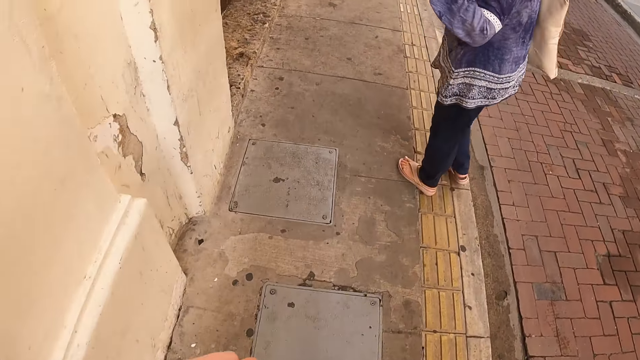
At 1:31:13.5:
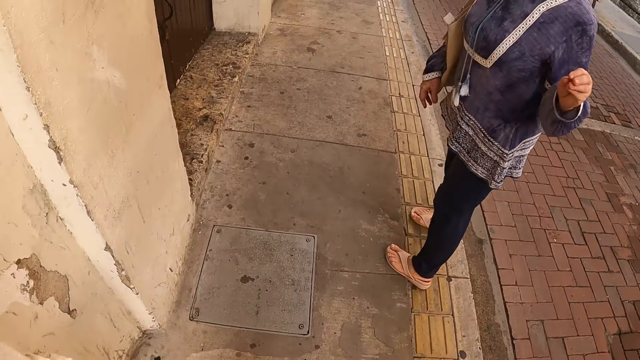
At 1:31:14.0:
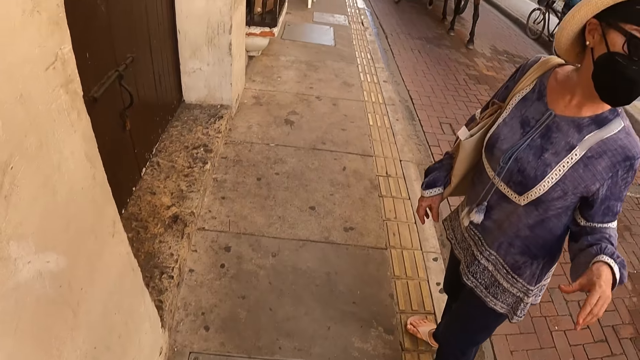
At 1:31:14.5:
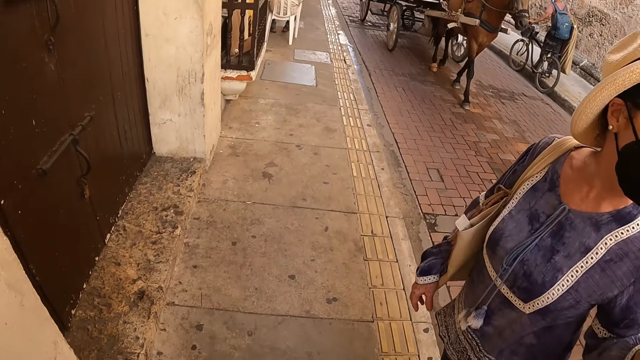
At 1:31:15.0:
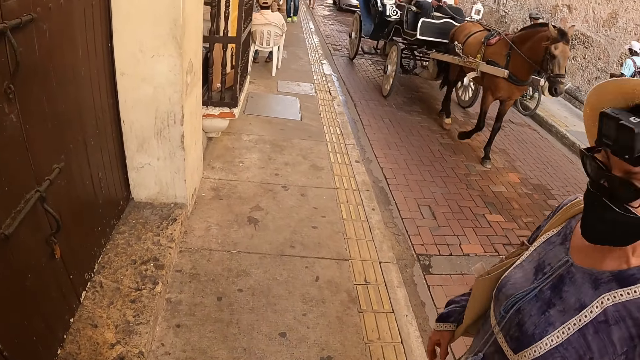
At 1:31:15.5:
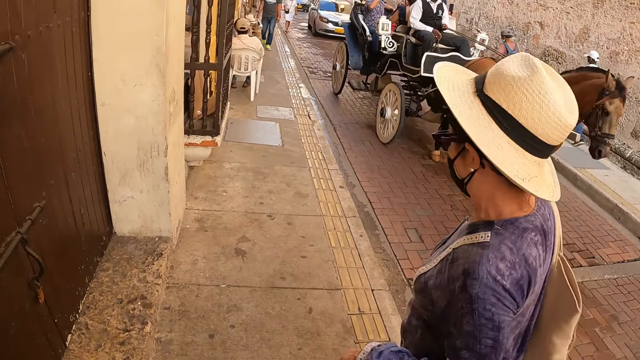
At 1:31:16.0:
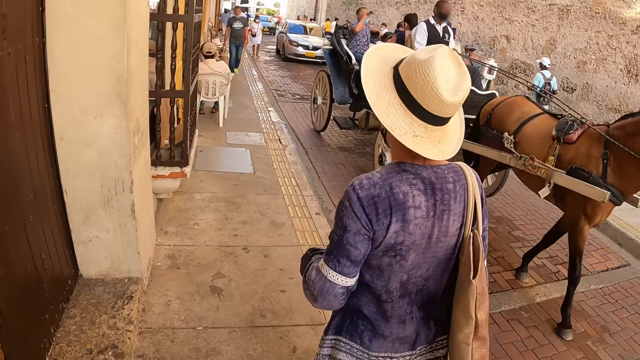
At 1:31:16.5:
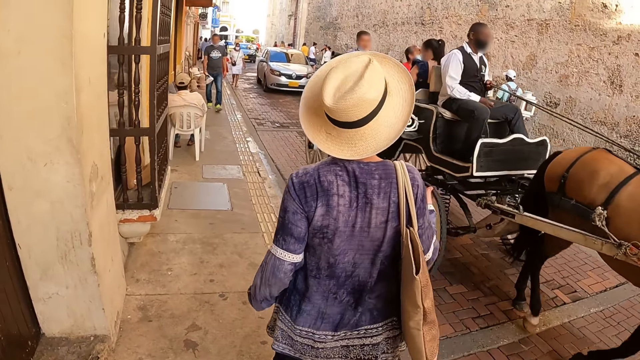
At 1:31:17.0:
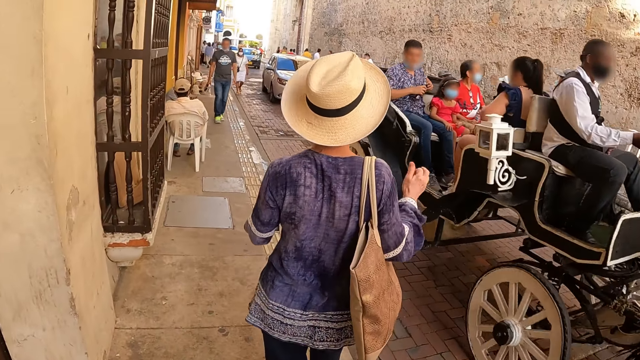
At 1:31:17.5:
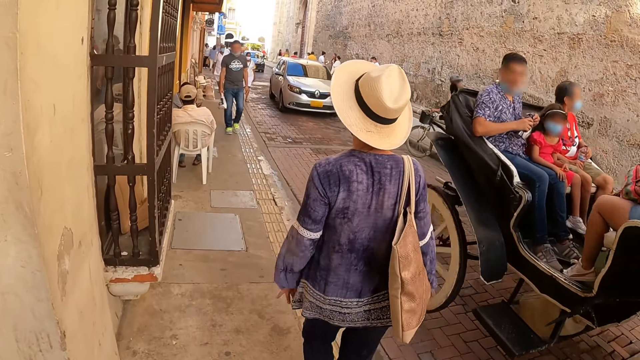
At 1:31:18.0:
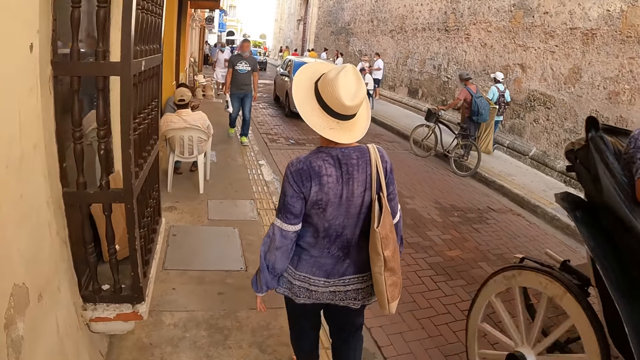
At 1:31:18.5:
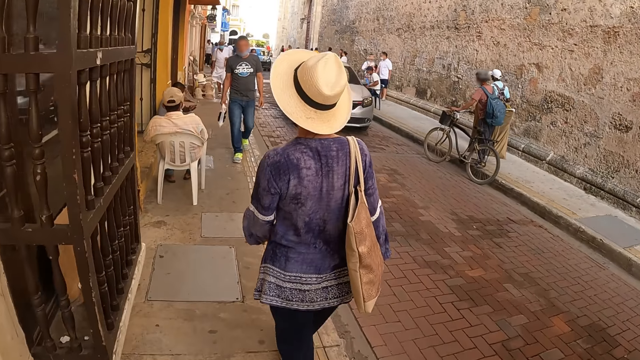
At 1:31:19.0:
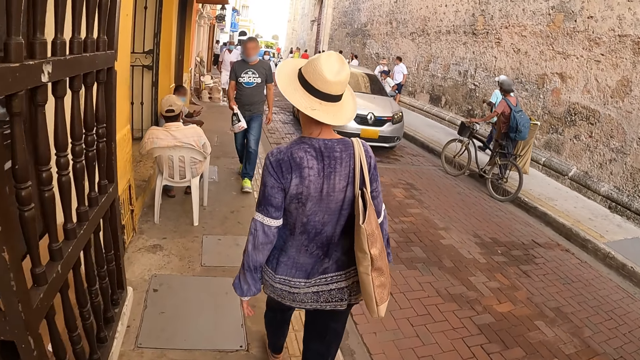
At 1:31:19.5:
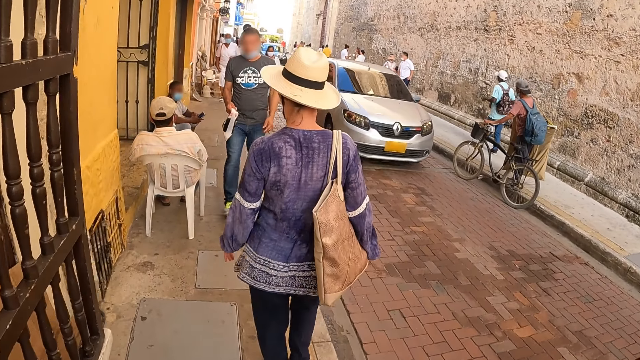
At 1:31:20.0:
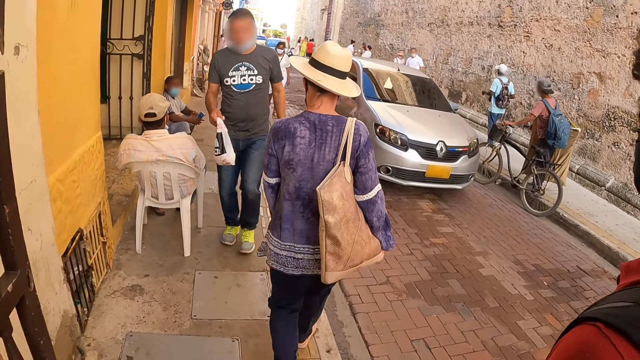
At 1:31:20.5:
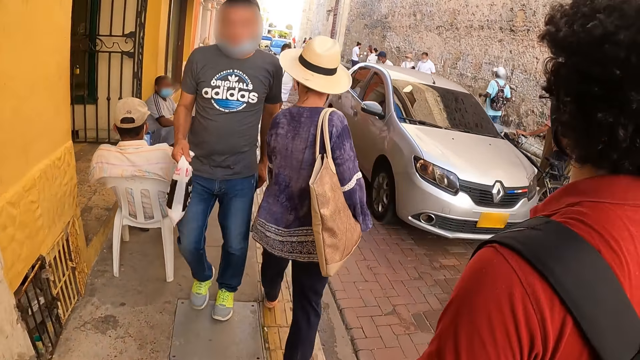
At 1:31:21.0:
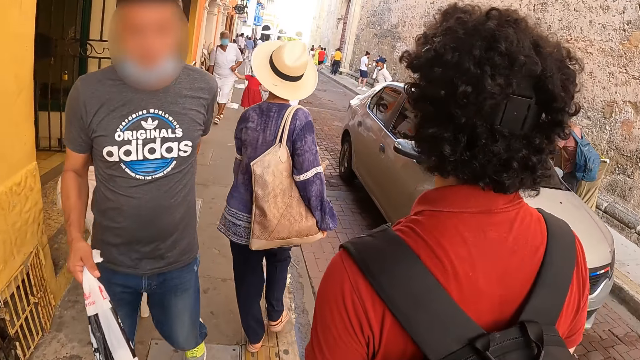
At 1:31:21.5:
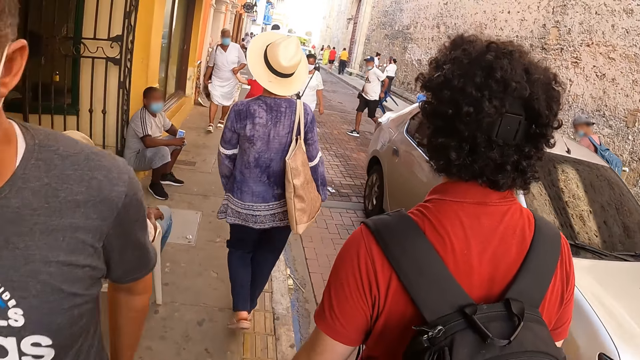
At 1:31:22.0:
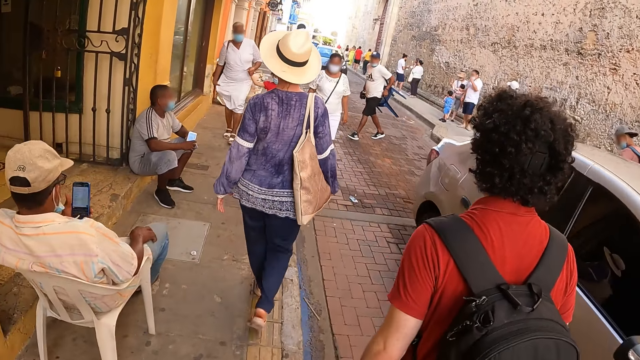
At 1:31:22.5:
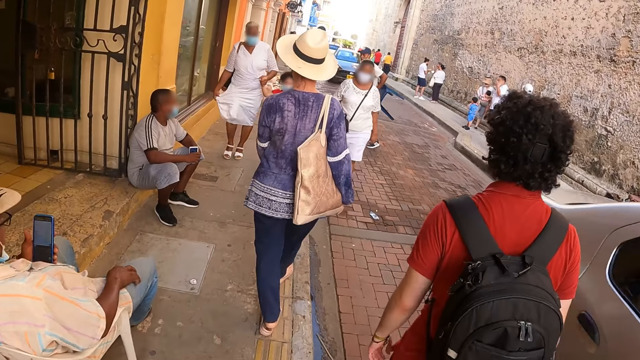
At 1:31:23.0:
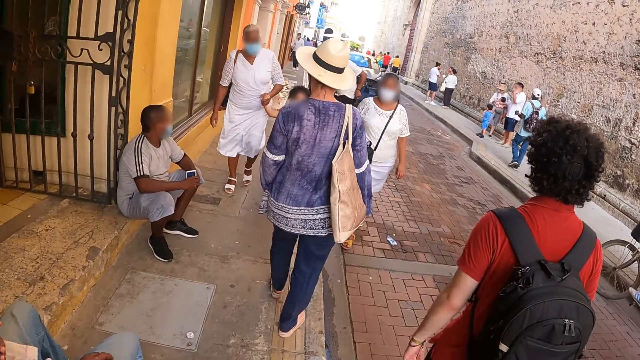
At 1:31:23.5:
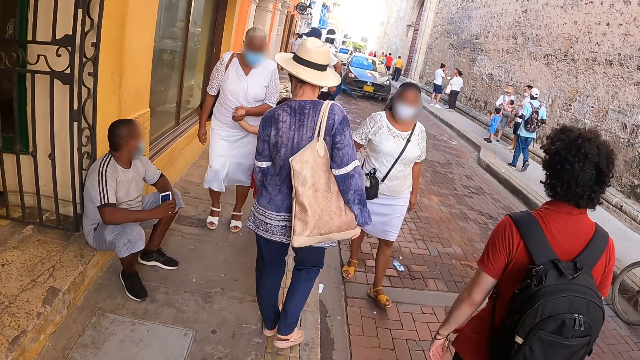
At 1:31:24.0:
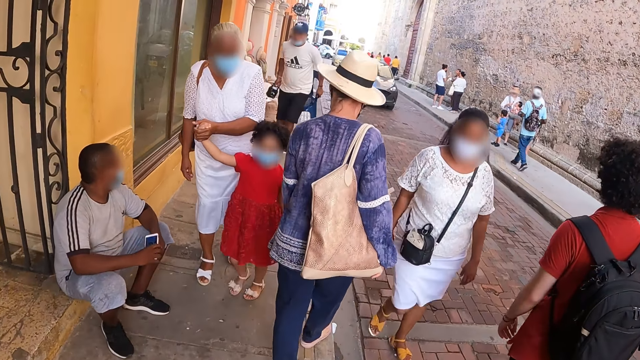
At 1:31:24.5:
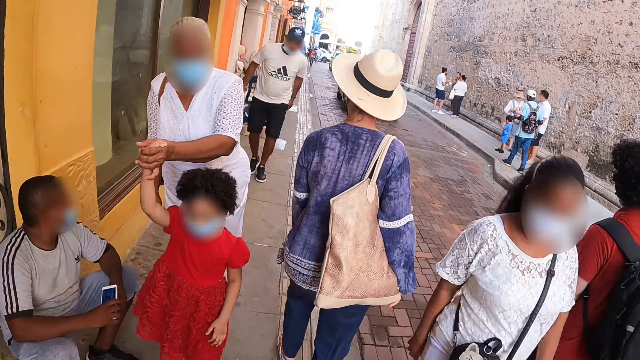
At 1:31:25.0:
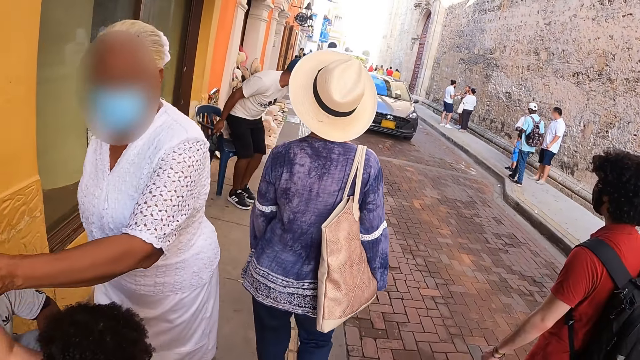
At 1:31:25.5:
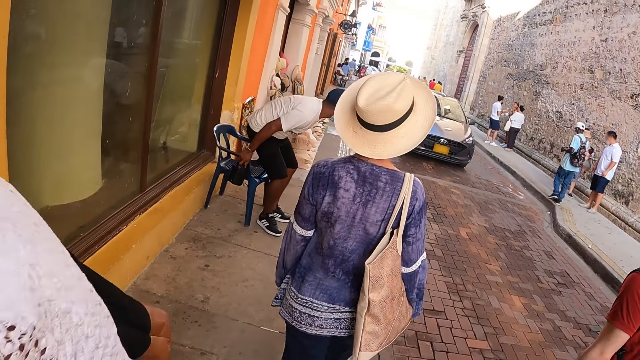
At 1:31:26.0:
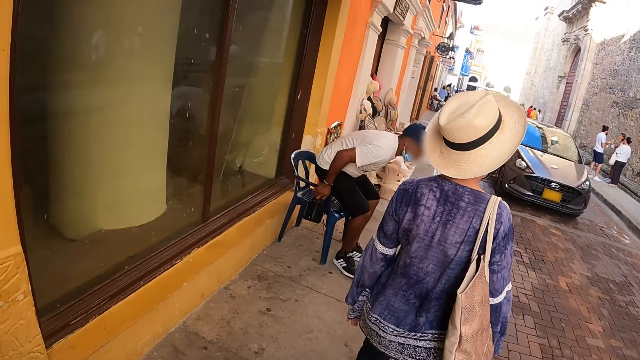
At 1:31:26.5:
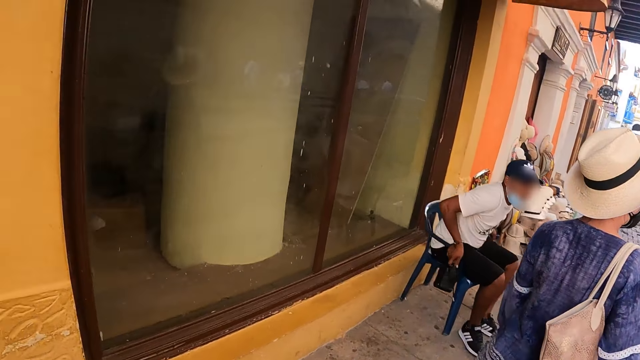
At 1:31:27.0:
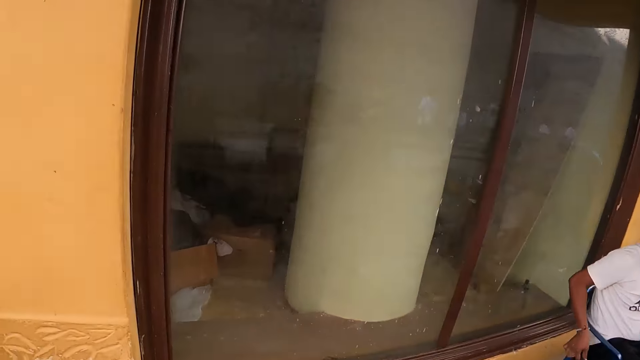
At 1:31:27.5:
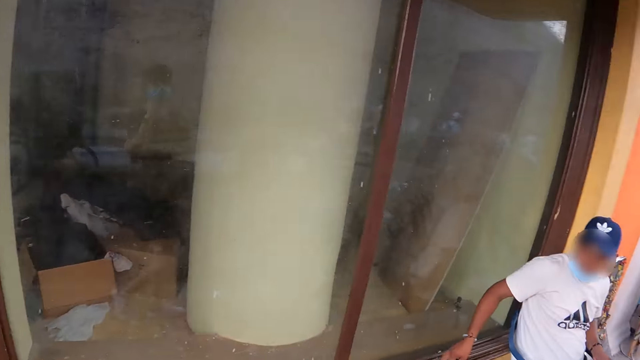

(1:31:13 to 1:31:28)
A woman turns to the camera wearer. The woman walks in front of the camera wearer. The camera wearer walks forward. A man walks in front of the camera wearer. The camera wearer walks forward.

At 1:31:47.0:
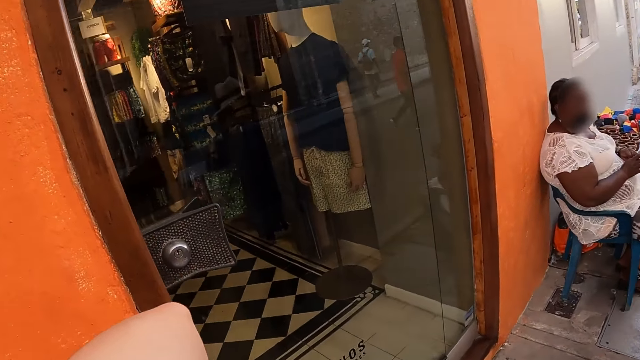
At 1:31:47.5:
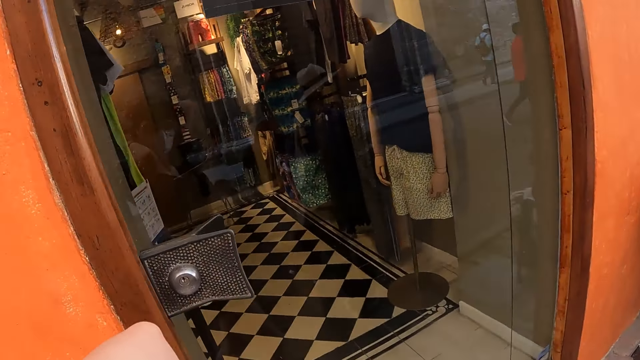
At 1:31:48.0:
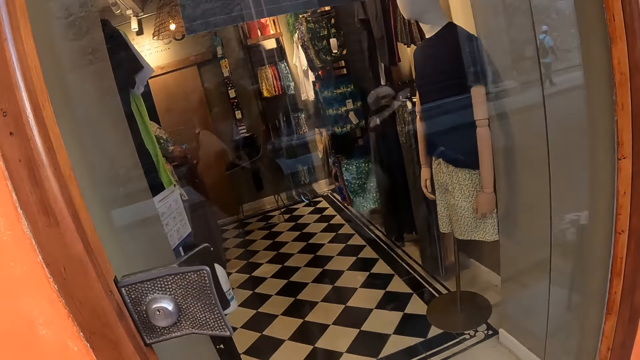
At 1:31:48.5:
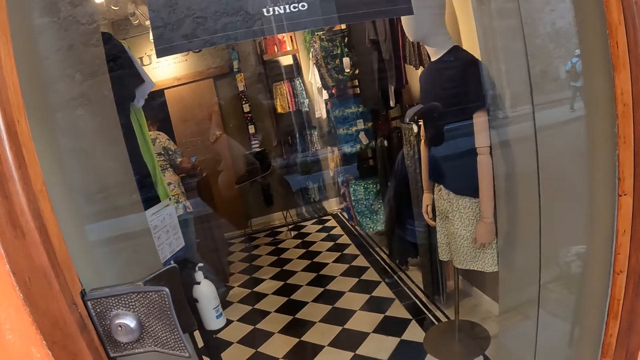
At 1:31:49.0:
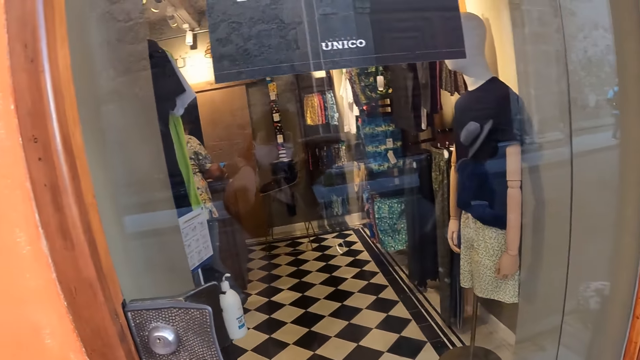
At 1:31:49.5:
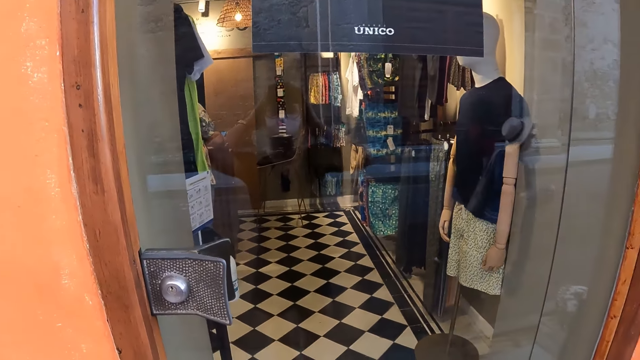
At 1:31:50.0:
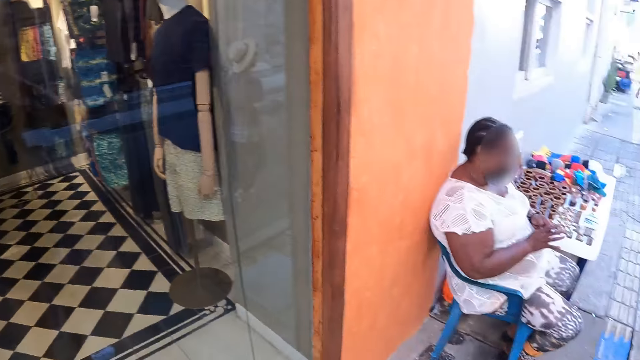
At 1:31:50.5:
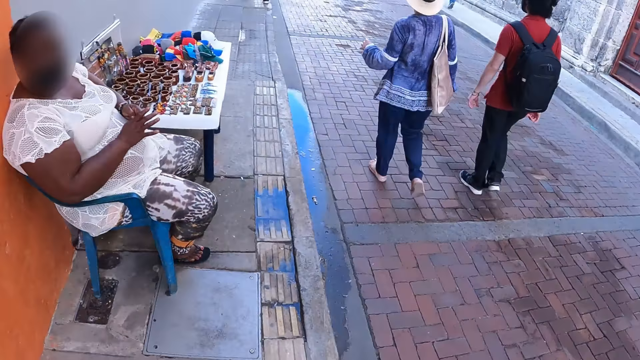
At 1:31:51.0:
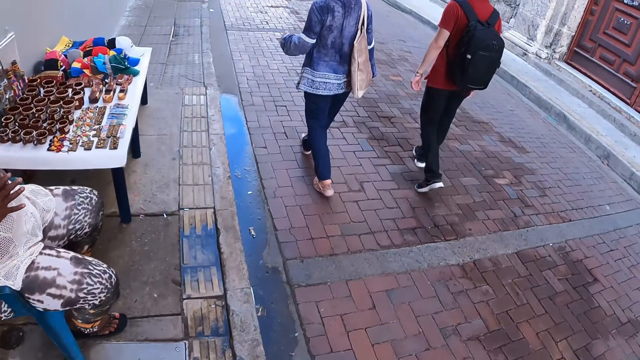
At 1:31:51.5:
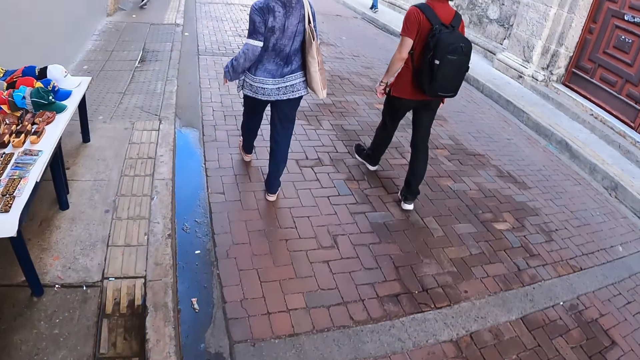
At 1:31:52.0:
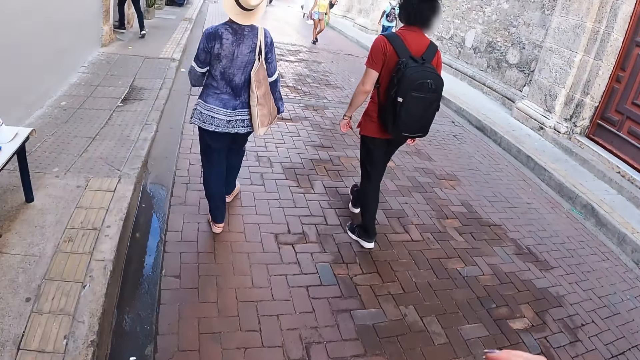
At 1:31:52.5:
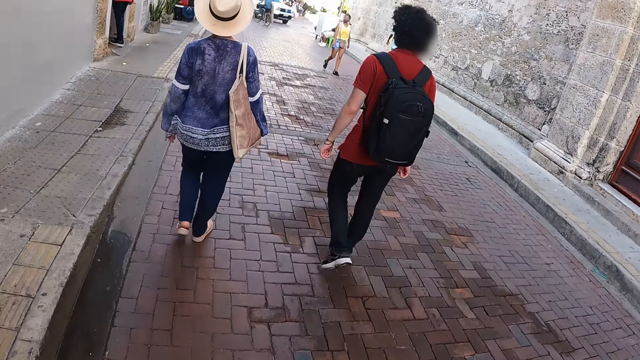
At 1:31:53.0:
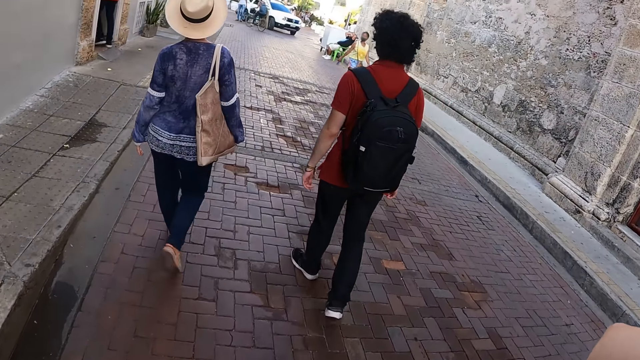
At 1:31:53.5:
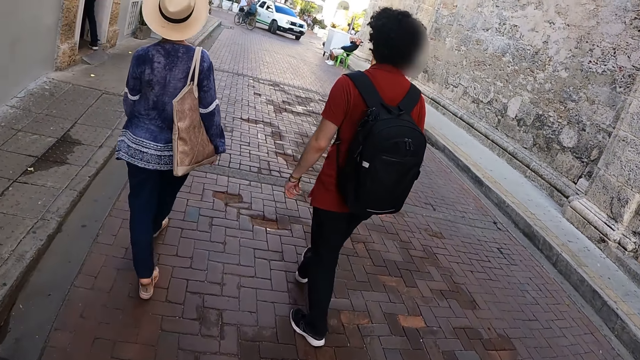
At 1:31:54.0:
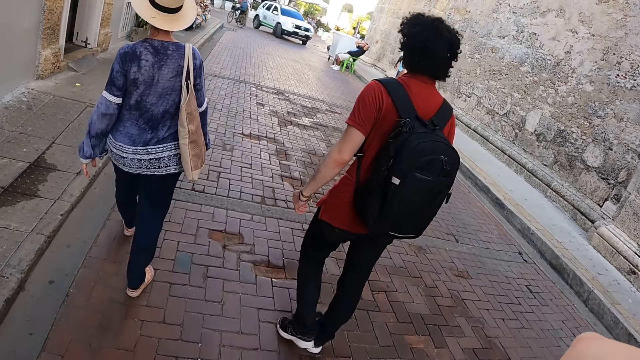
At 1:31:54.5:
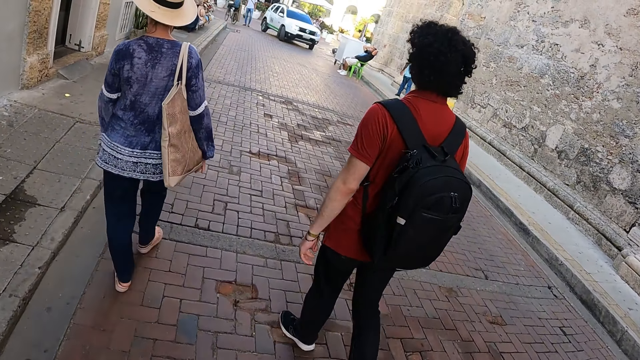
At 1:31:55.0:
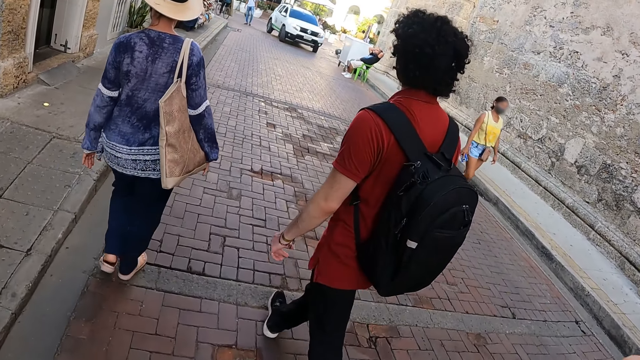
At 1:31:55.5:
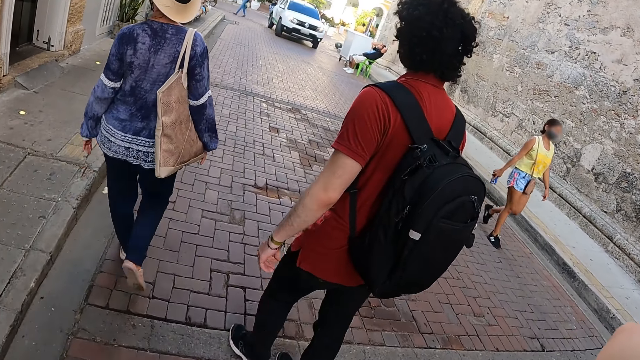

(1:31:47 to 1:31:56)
The camera wearer makes her hair. She looks in the window. She walks in the streets with a woman and a man.
